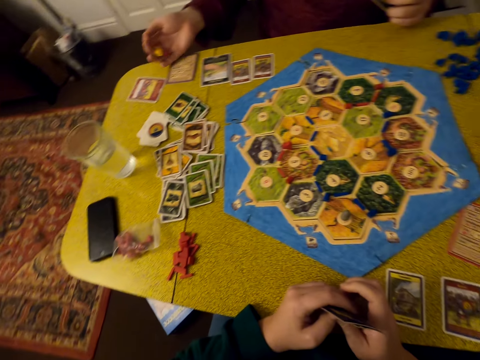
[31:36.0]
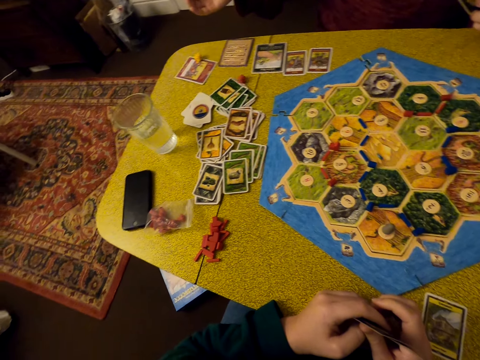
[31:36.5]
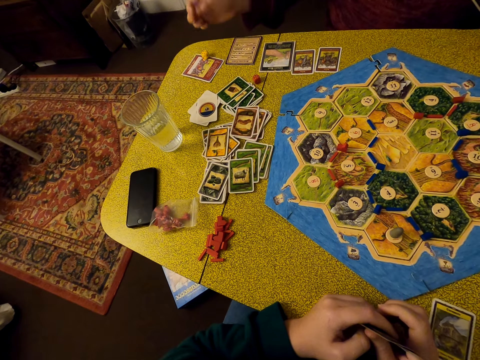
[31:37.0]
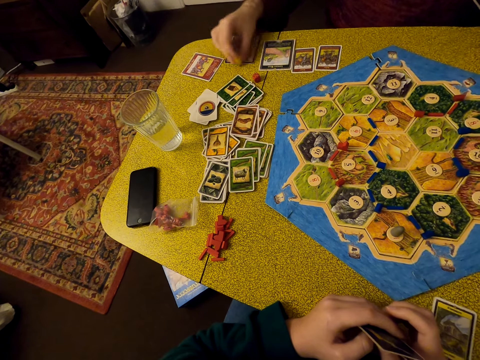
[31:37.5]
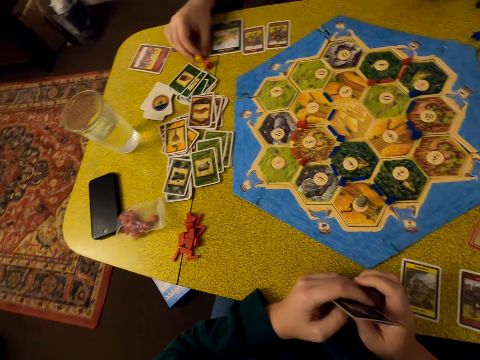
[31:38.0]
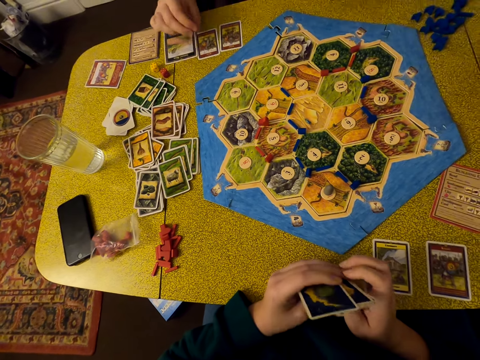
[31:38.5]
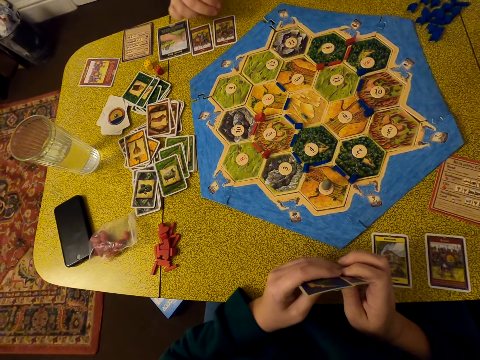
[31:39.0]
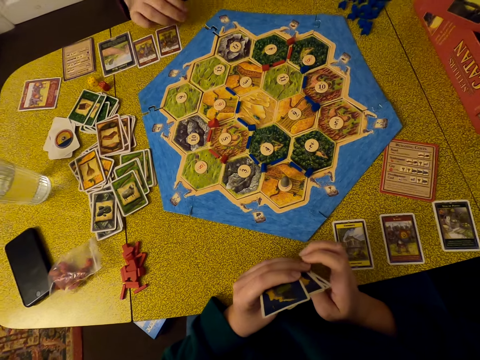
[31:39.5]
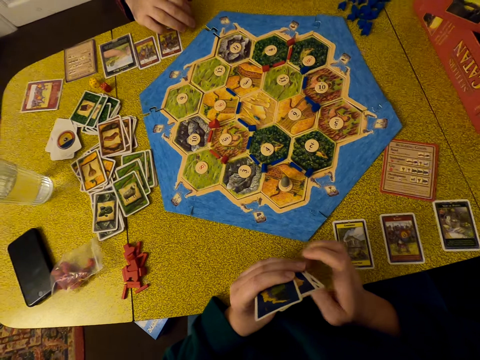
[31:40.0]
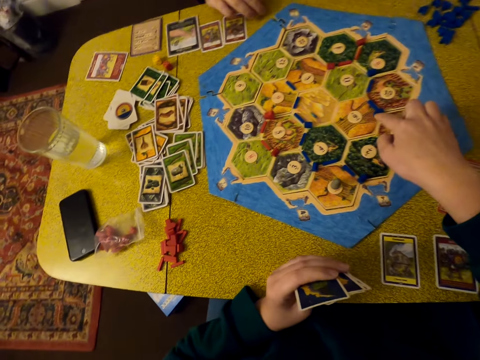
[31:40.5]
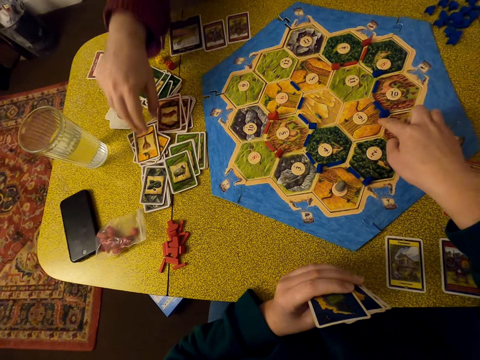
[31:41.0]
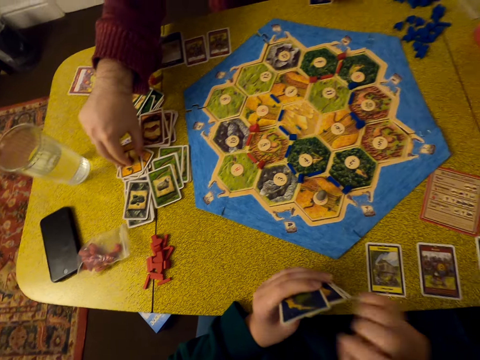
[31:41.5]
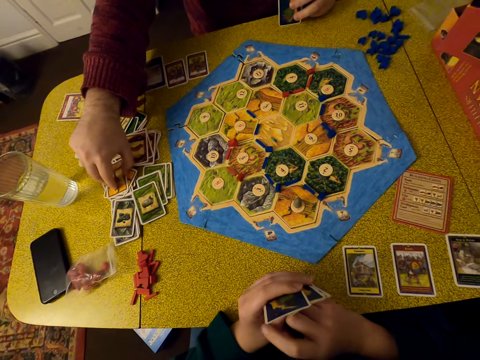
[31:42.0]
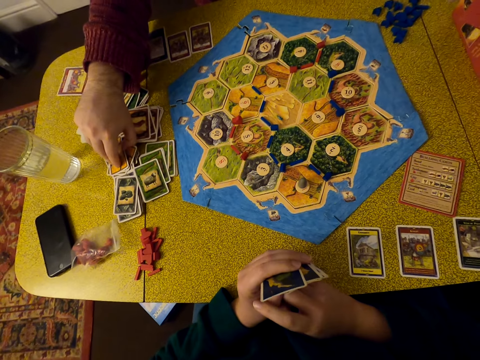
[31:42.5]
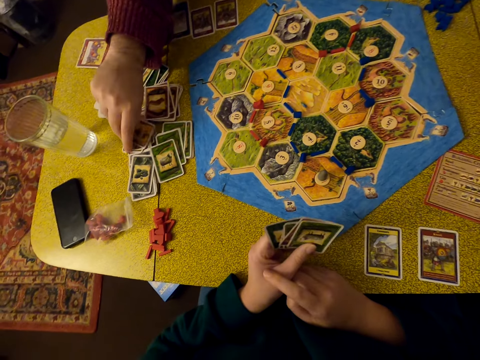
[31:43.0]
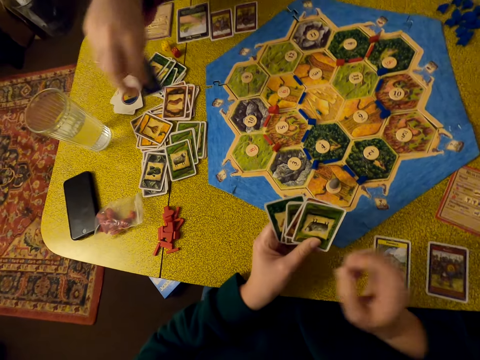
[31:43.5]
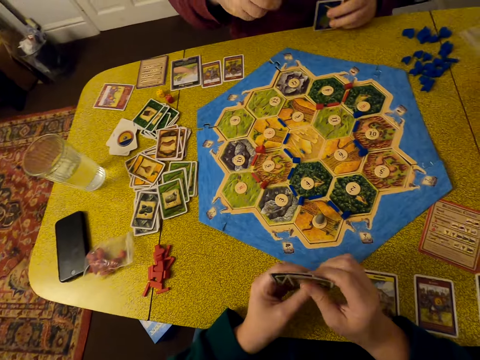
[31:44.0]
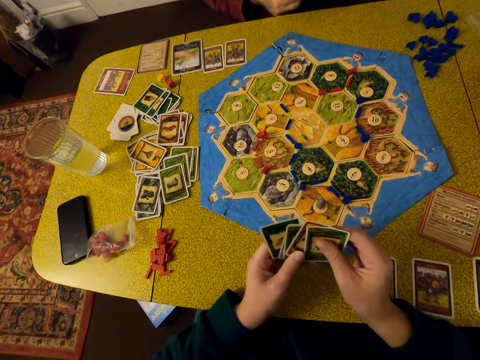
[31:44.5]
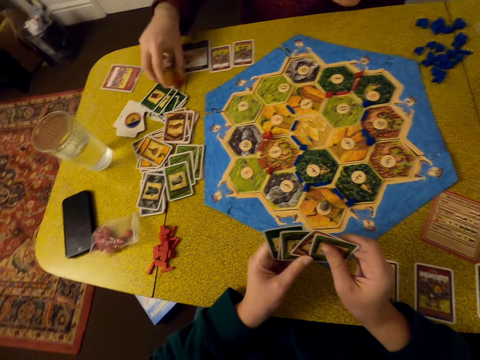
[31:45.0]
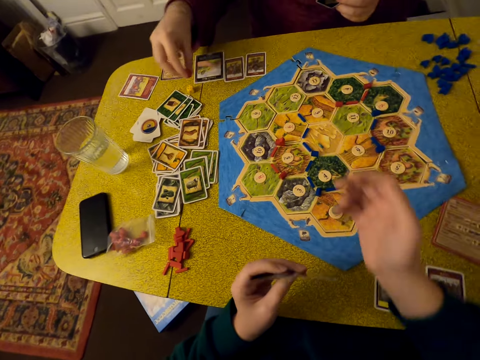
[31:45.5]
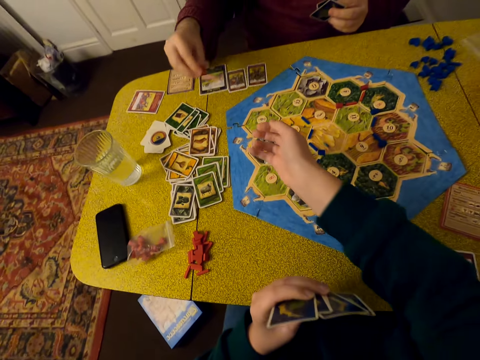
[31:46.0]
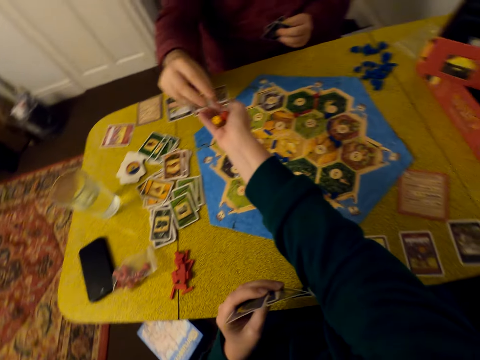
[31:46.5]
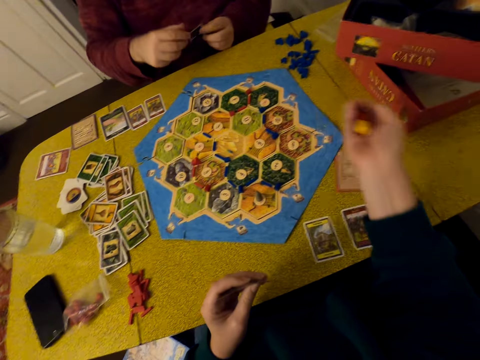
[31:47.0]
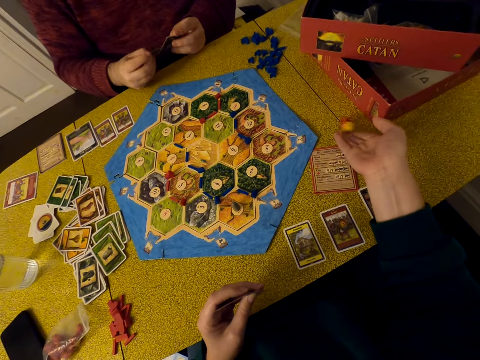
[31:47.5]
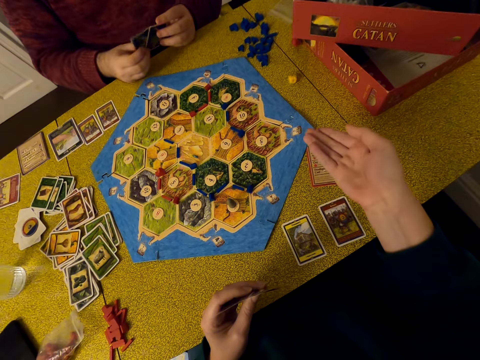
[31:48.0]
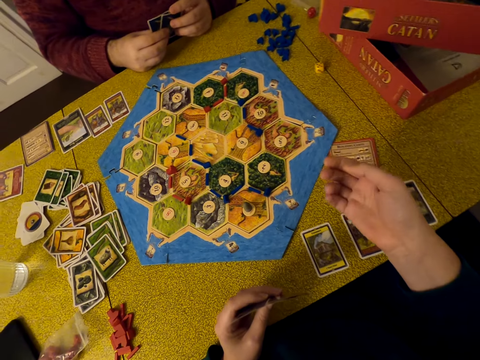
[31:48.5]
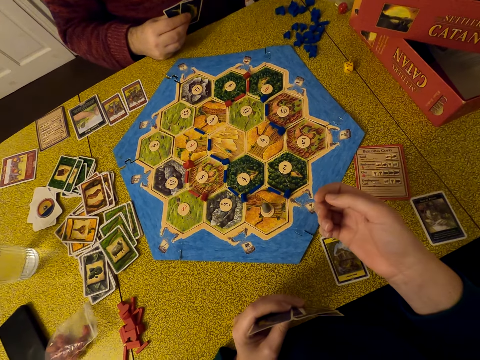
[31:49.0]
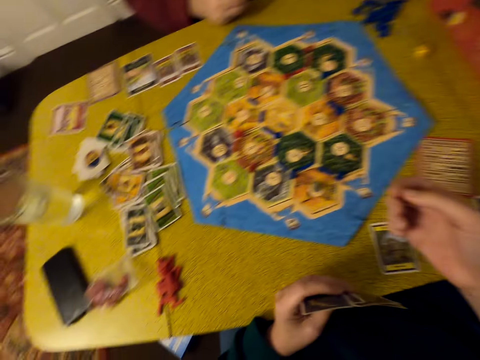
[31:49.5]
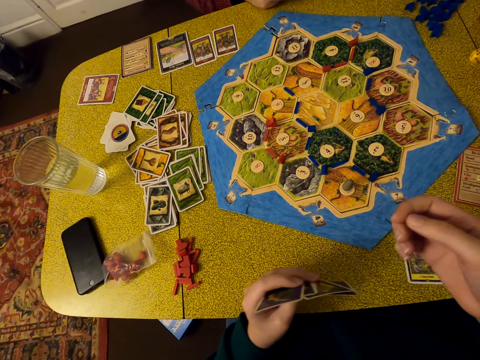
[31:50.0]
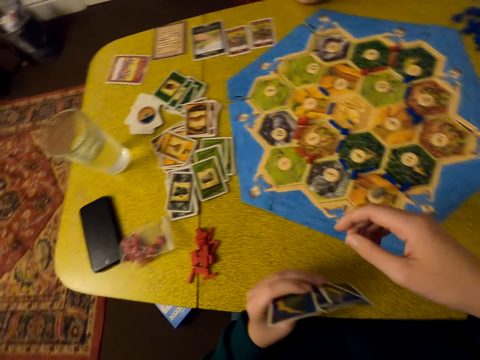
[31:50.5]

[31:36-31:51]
The man rolls the dice, shakes the dice, drops the dice on the table, and moves the dice on the table. The camera wearer puts a hand on the board. The man picks cards. The camera wearer arranges cards. Another man collects the dice. The camera wearer takes the dice from the other man. They roll the dice, shake the dice, and drop the dice.

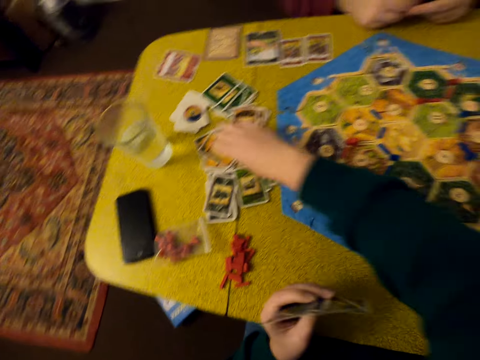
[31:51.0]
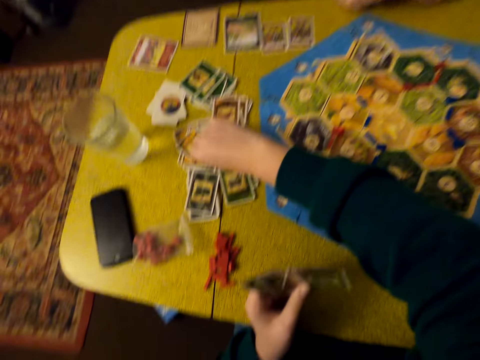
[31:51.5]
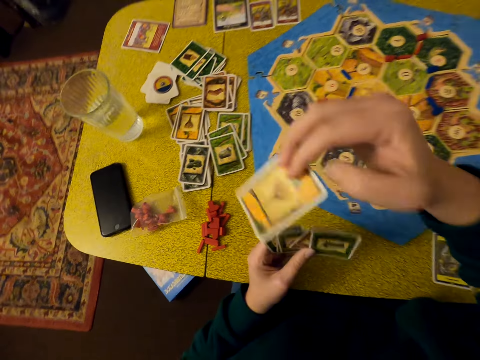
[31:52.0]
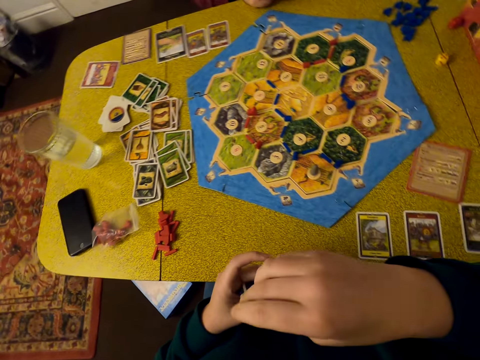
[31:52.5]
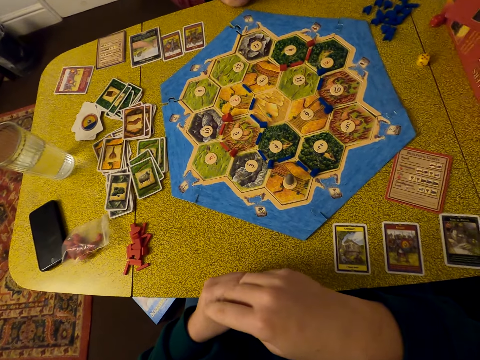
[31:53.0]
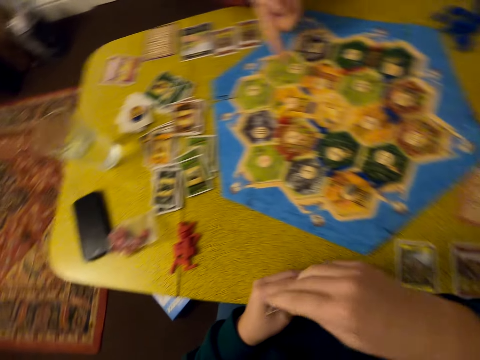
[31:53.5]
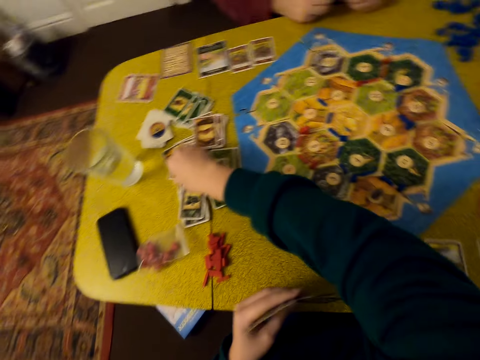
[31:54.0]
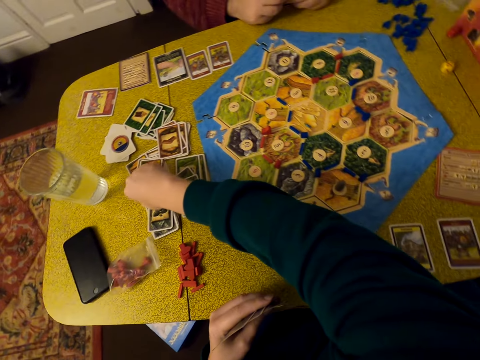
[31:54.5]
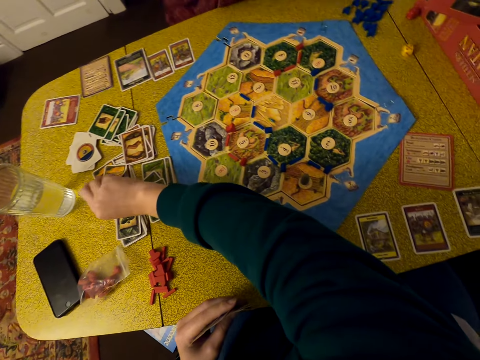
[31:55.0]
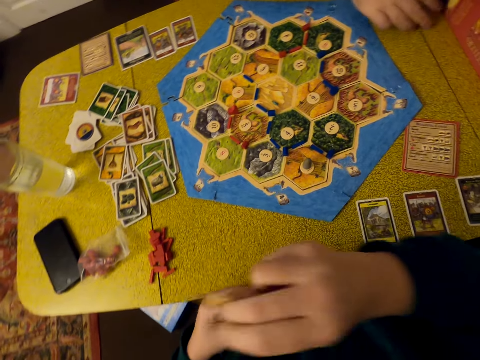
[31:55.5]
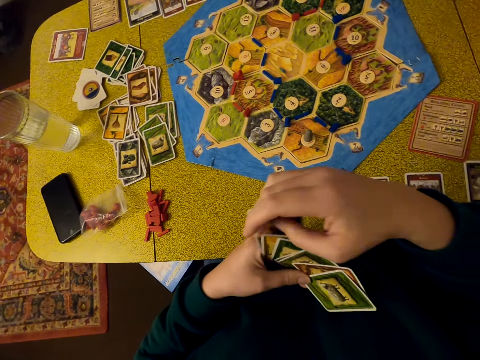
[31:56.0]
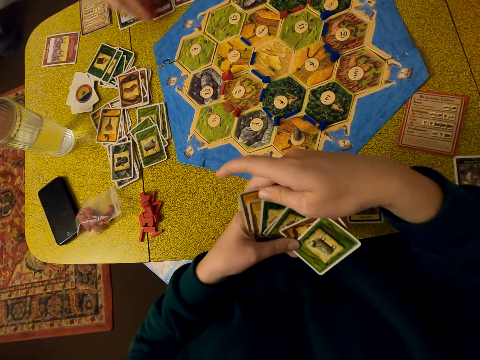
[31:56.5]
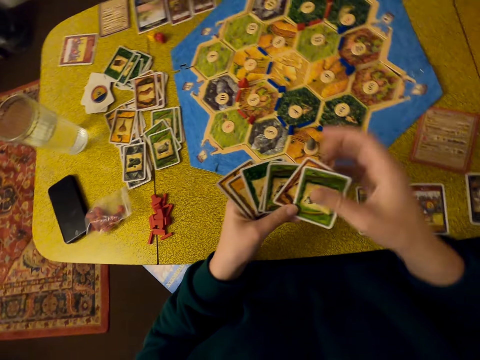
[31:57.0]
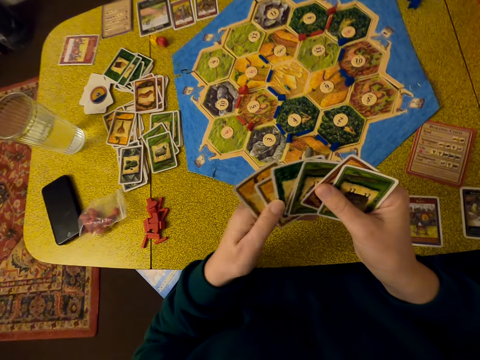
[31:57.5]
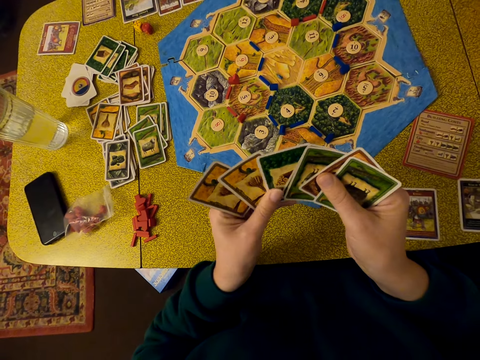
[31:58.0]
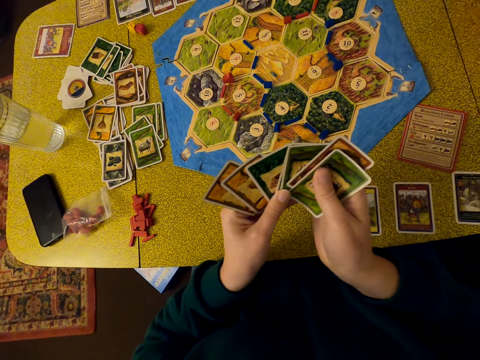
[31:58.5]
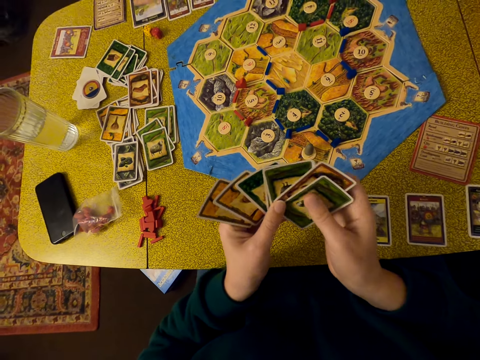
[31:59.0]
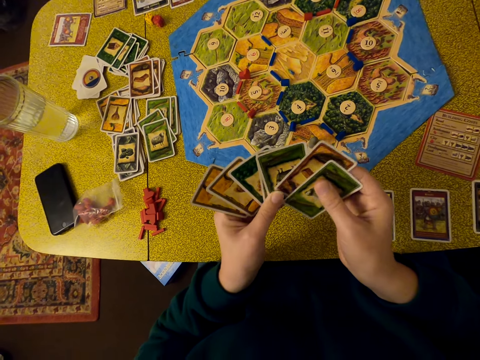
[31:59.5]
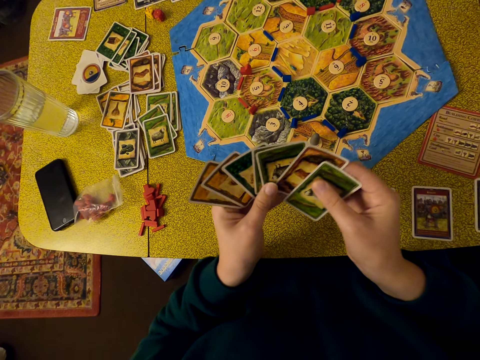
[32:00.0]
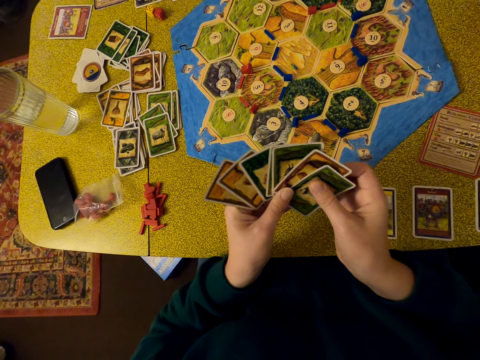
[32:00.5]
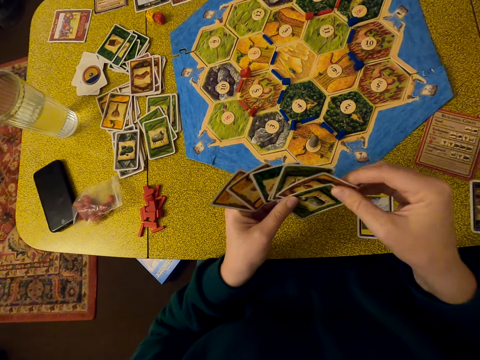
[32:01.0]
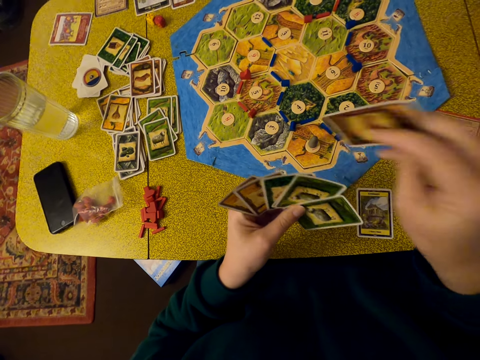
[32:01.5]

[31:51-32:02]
The camera wearer takes a card. They pick cards again. They pick another card. A person collects dice. The person puts the dice on the table. The camera wearer arranges the cards. They shuffle their cards.
